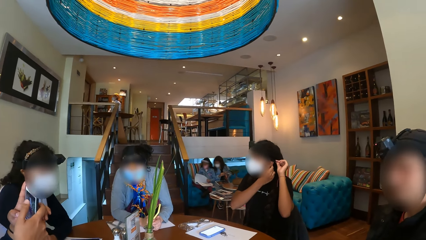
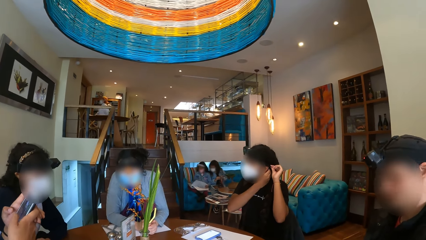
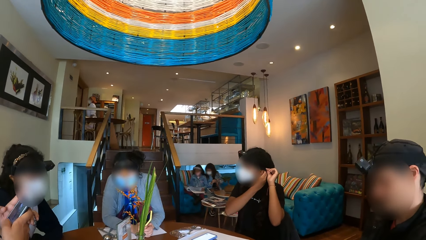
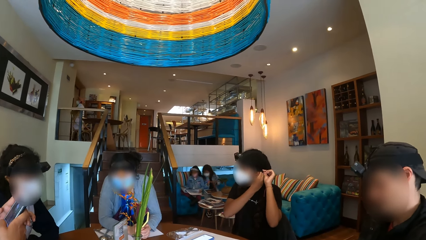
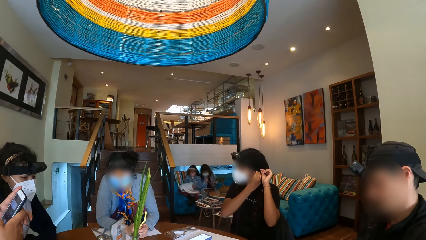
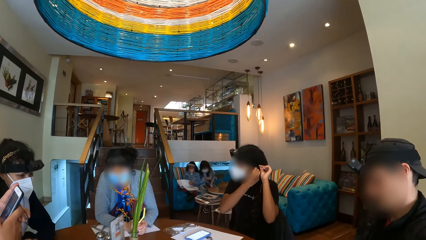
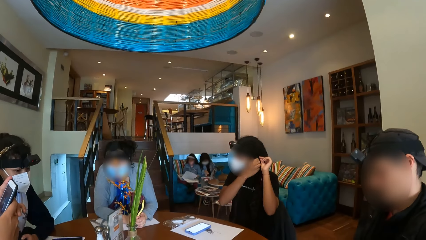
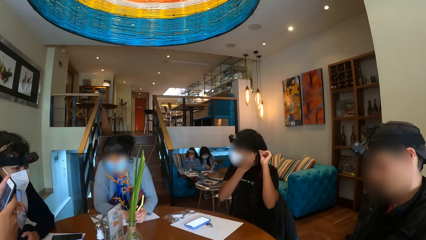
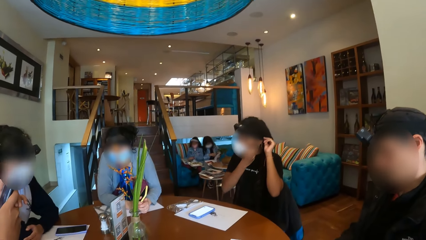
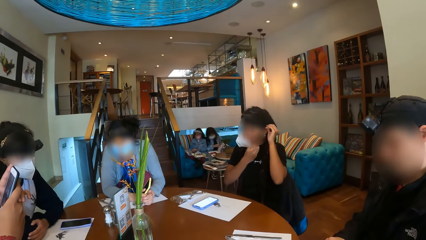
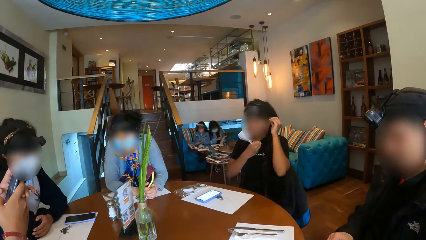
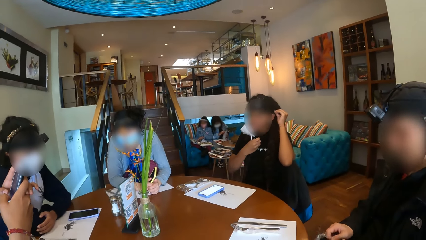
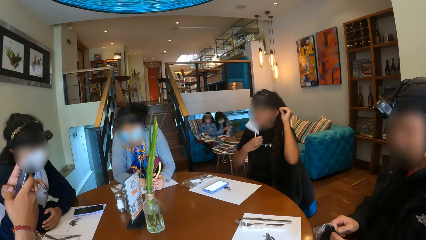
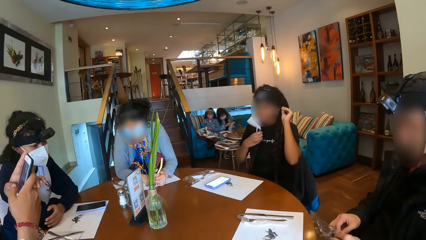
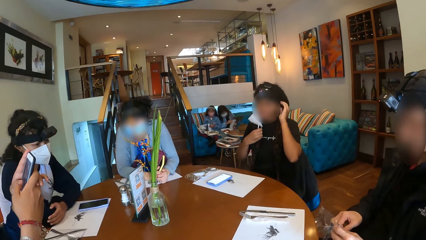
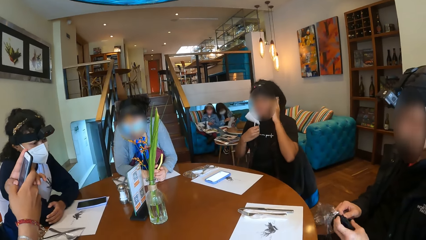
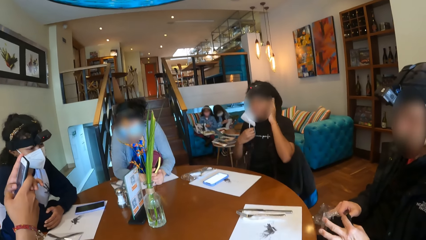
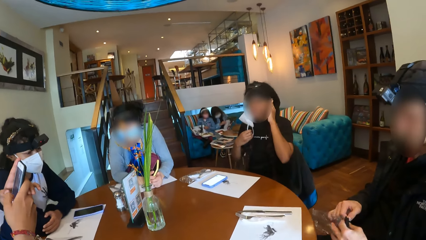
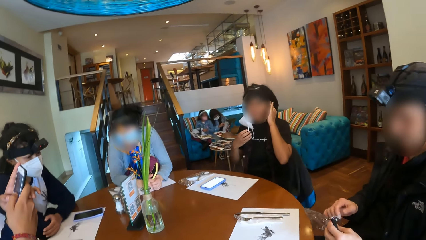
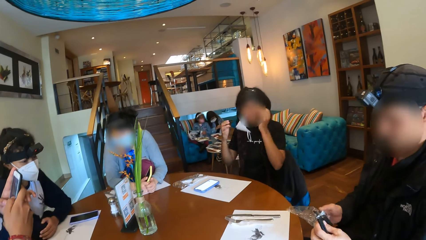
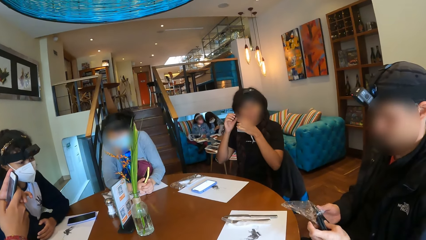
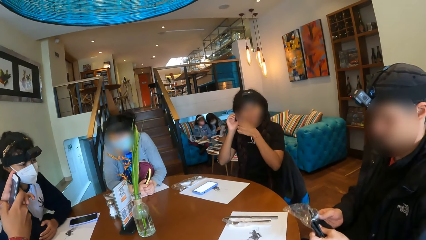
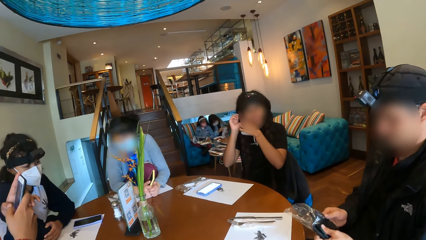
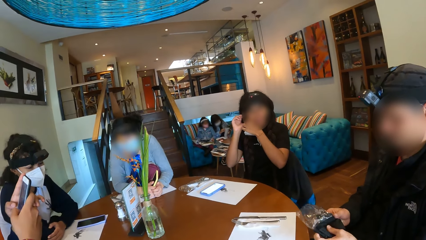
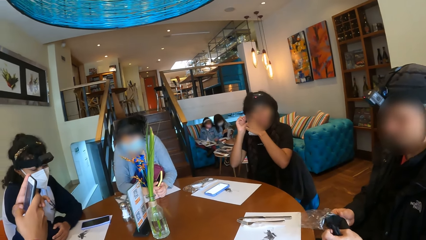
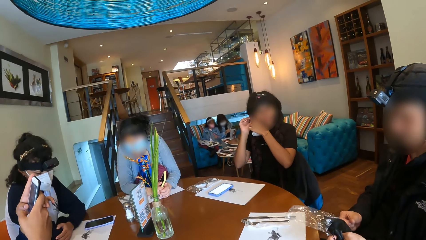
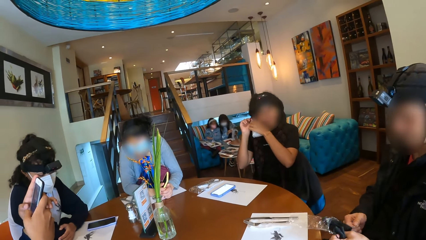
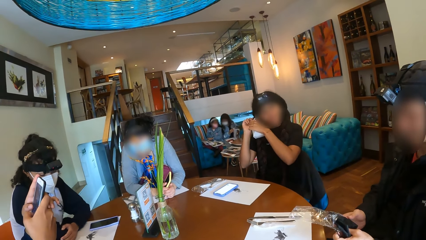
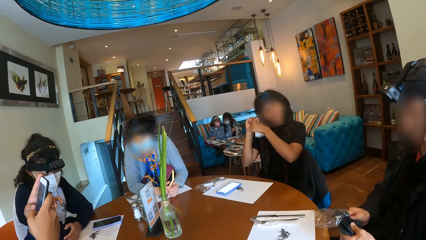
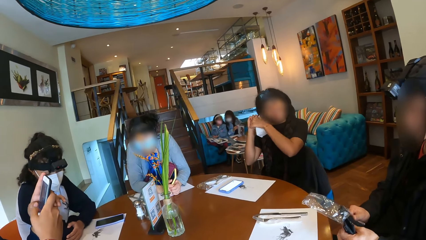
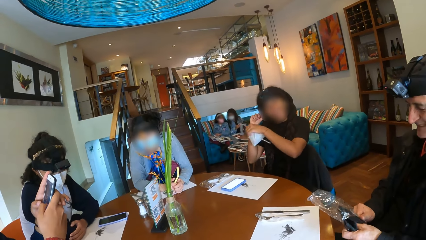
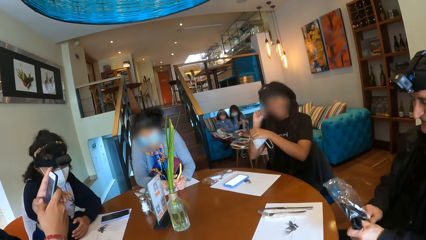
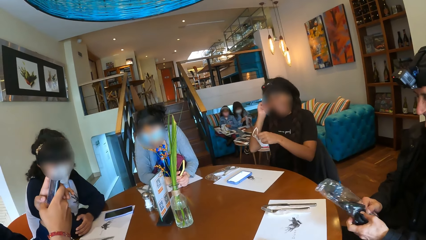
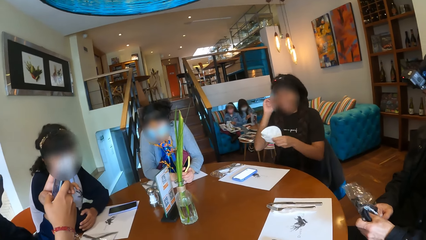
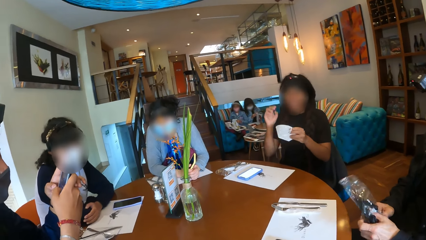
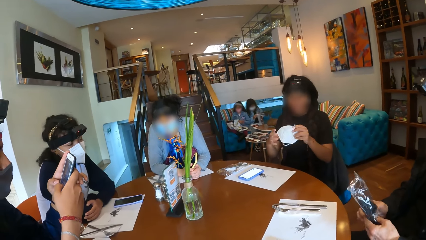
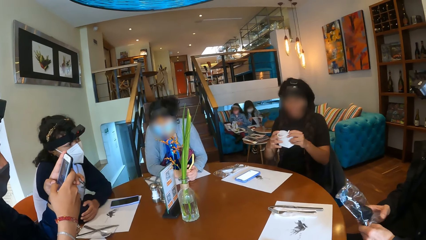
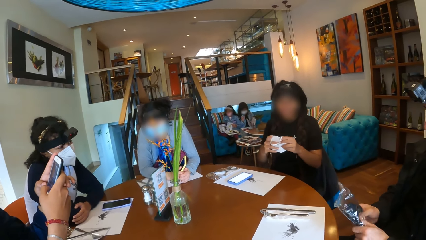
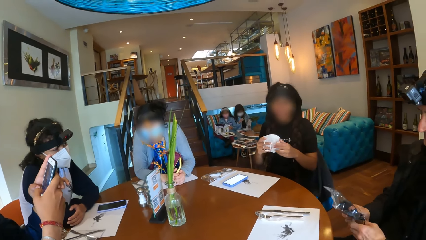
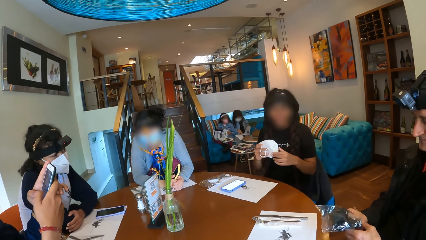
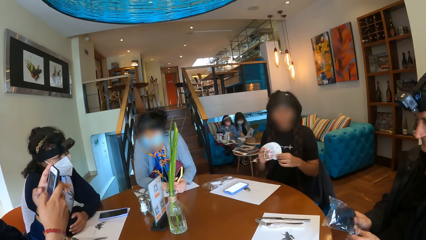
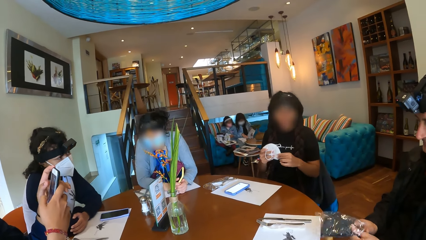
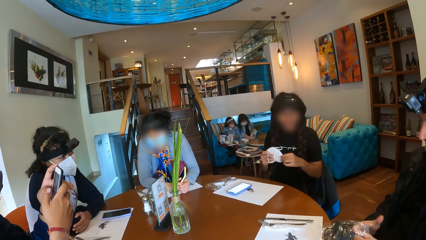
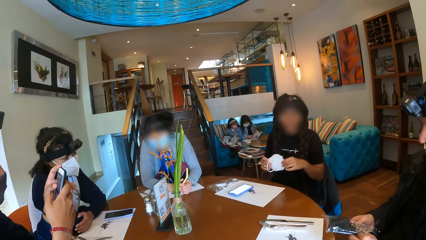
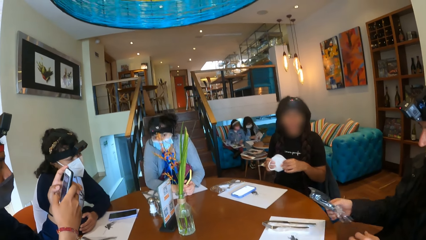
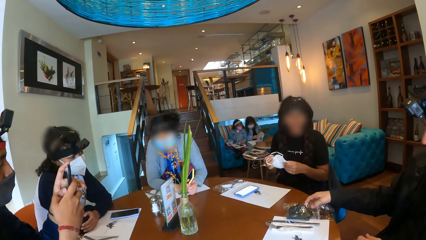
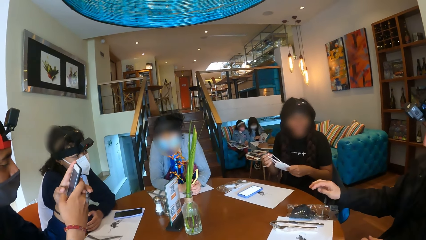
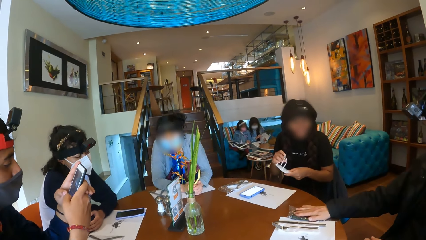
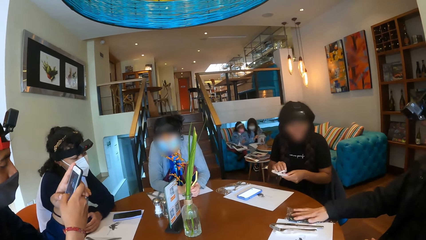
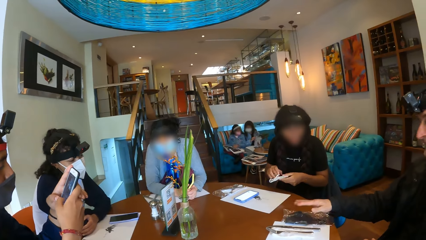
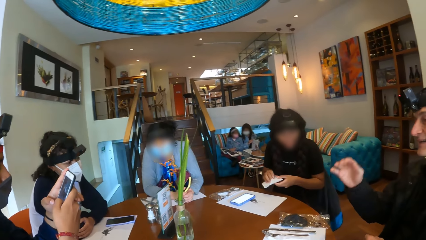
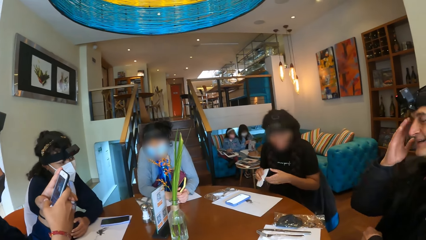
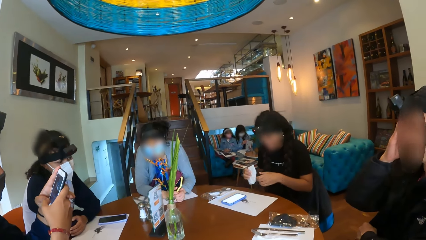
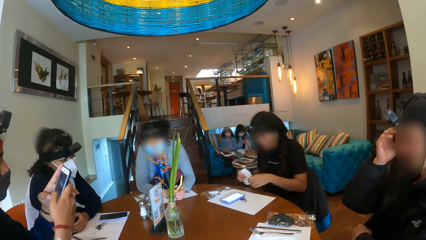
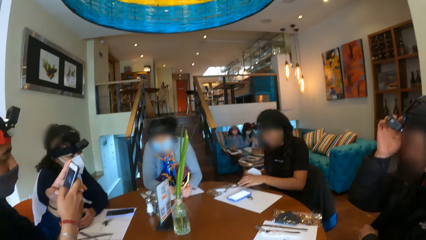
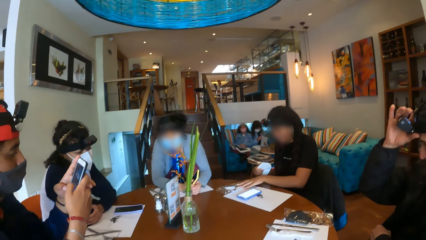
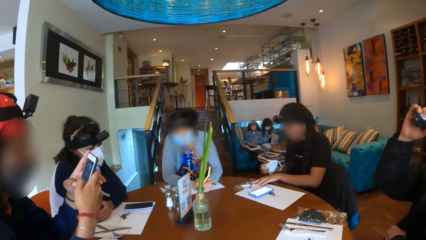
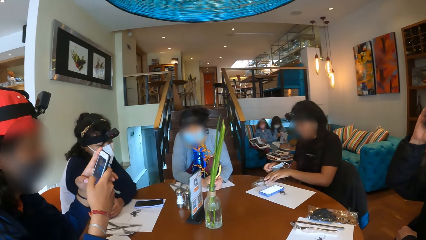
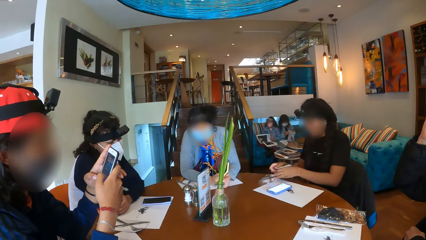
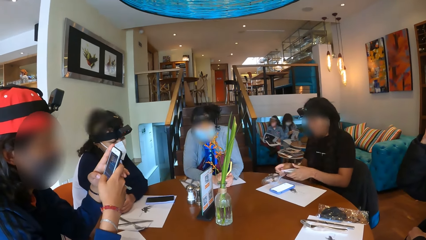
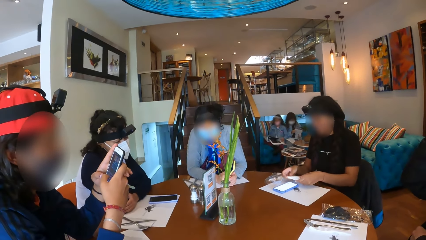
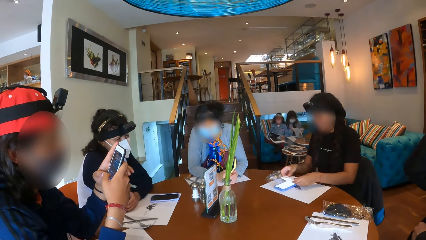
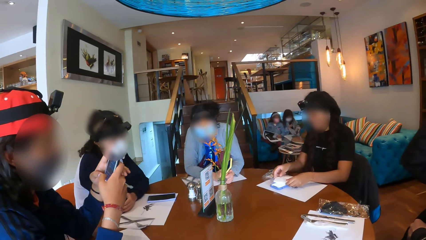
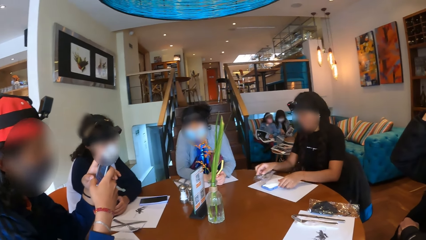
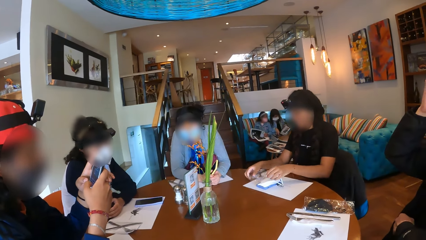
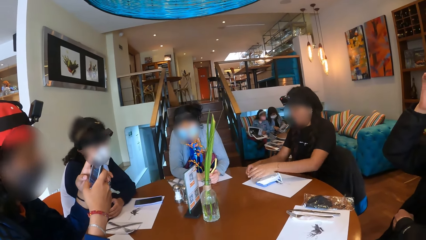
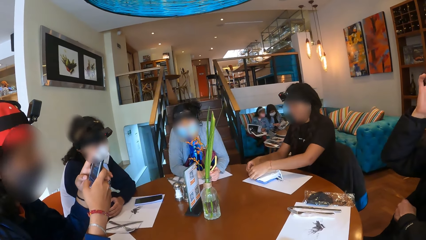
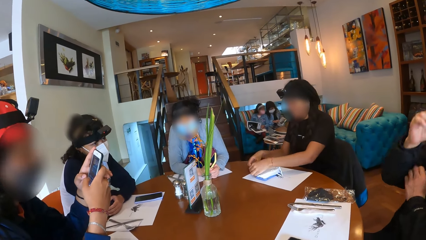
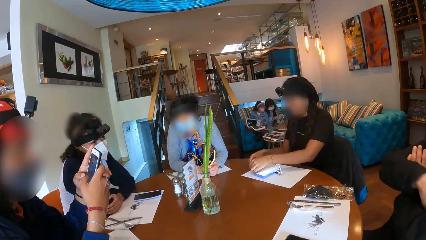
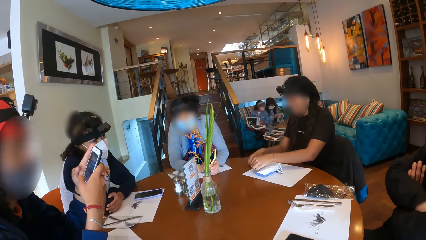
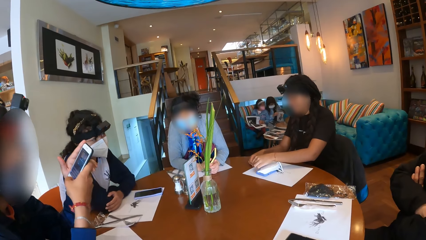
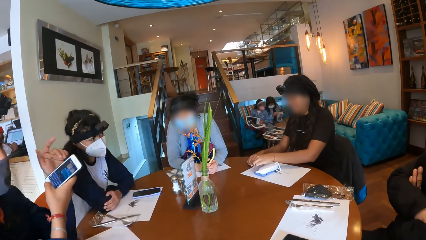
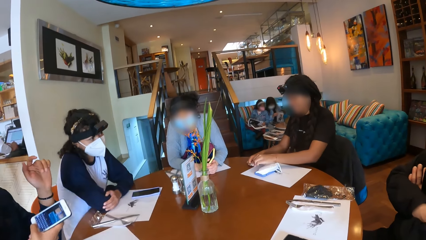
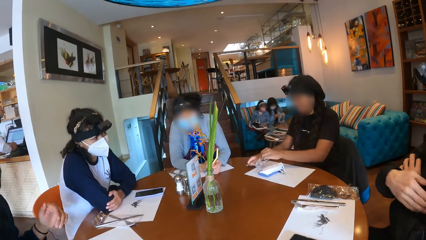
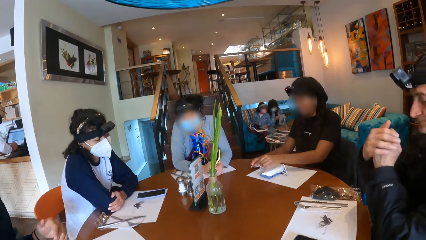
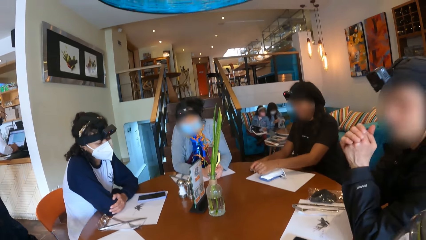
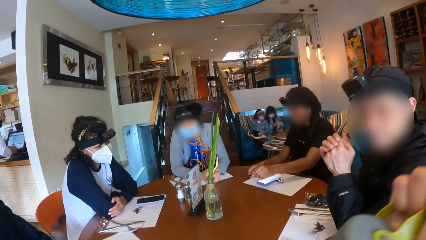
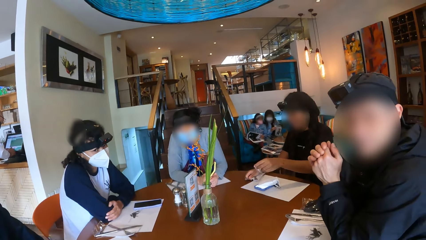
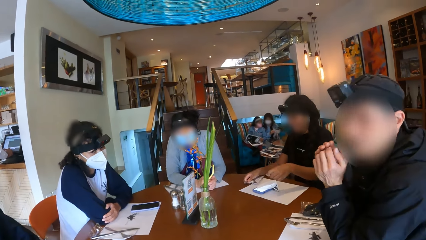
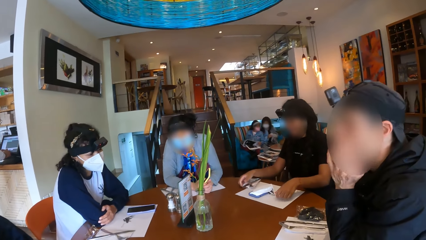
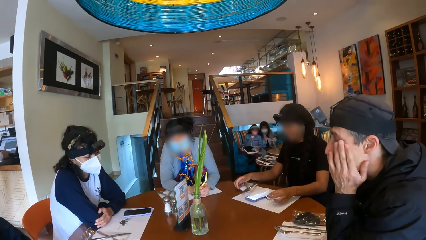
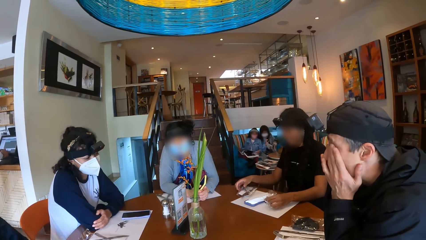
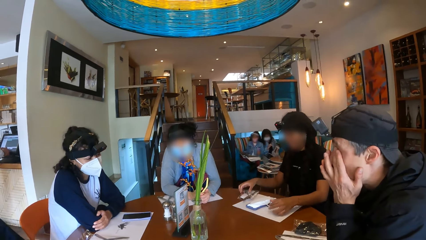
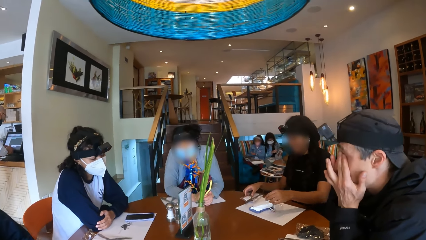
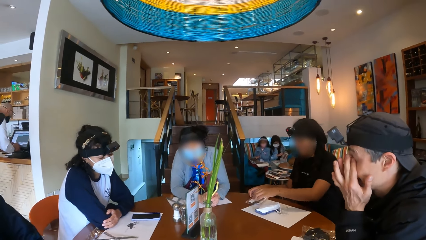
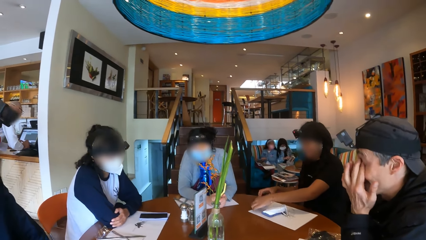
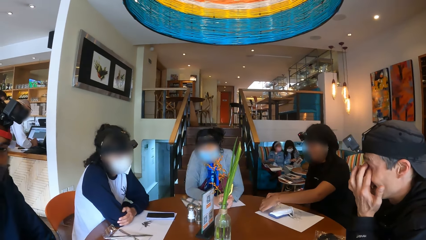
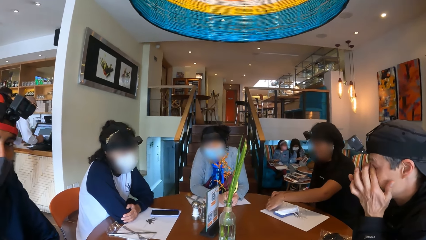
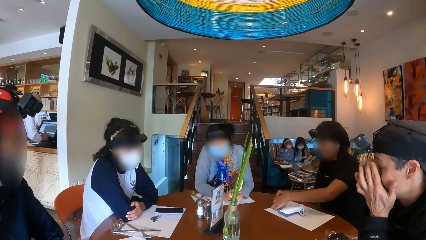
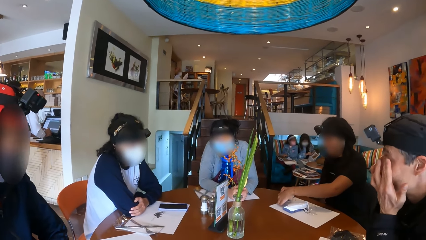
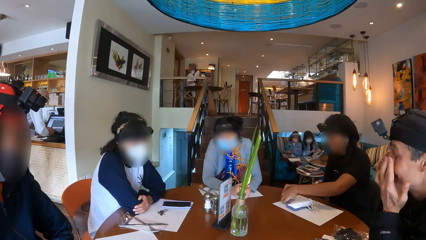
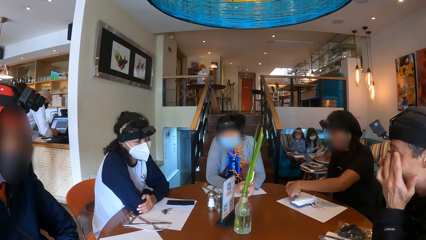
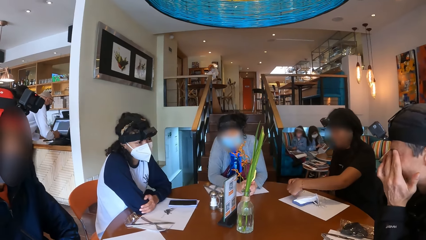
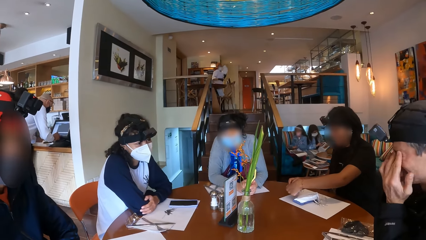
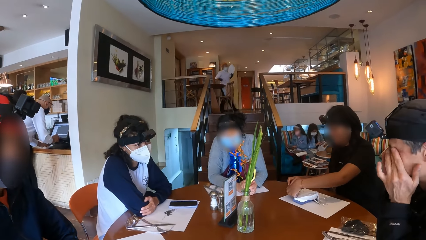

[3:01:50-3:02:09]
A woman removes the nose mask around her ear with her right hand. The camera wearer looks around. The woman adjusts the strap on her head with her left hand. A man puts his nose mask into a polythene bag in his hands. The woman removes the nose mask on her ear with her left hand. The man drops the polythene bag in his right hand on the table. The camera wearer puts a face mask on the table. The man rubs his face with his right hand. The man adjusts the camera on his head with his right hand. The woman pulls a polythene bag on the table with her right hand. The woman drops the nose mask in her hands on a phone on a placemat on the table. The woman opens the polythene bag with her hands. The man rests his hands on the table and rubs his face with his hands. The woman drops the polythene in her left hand on the placemat on the table.
